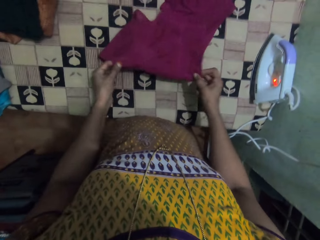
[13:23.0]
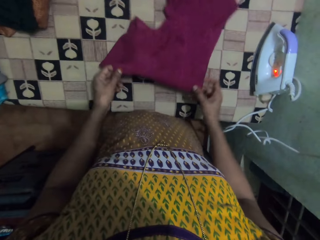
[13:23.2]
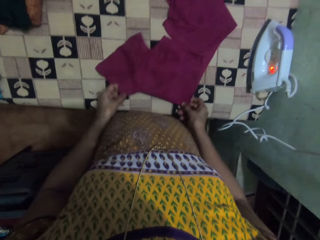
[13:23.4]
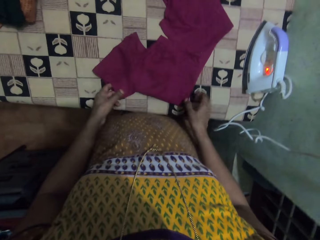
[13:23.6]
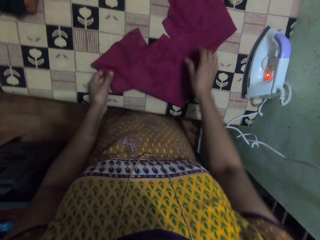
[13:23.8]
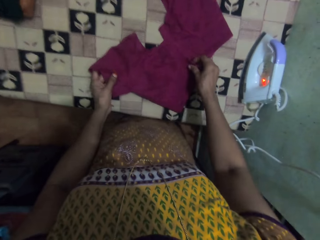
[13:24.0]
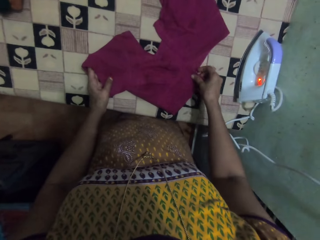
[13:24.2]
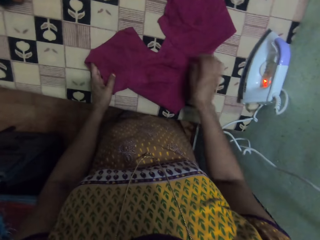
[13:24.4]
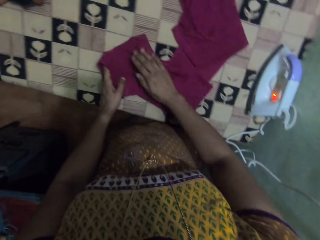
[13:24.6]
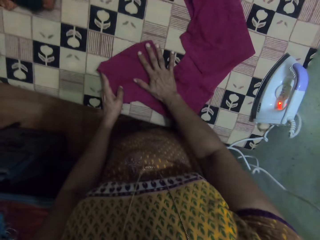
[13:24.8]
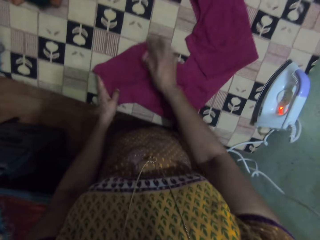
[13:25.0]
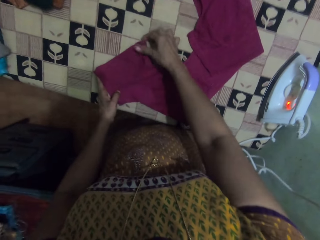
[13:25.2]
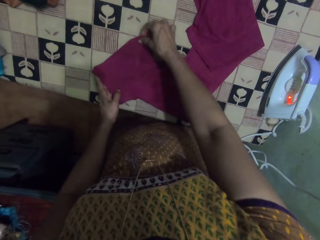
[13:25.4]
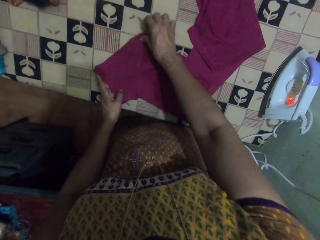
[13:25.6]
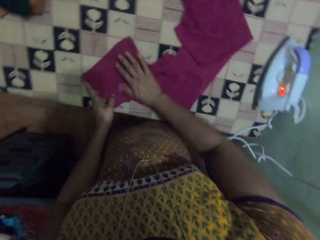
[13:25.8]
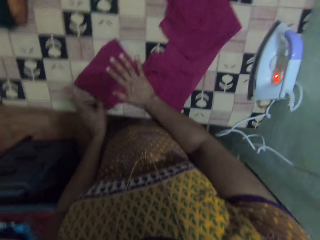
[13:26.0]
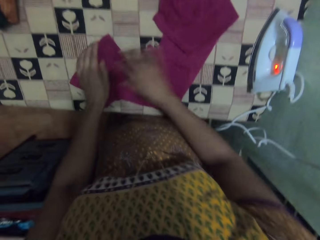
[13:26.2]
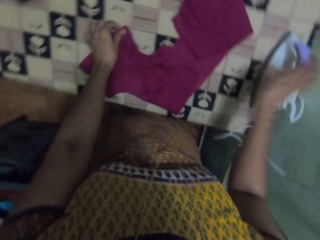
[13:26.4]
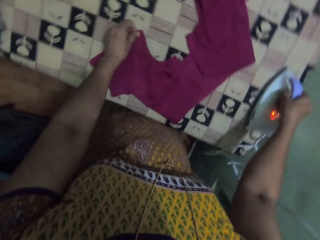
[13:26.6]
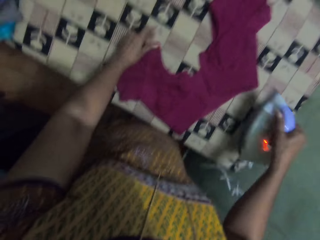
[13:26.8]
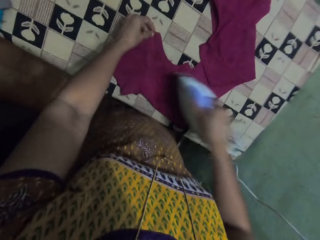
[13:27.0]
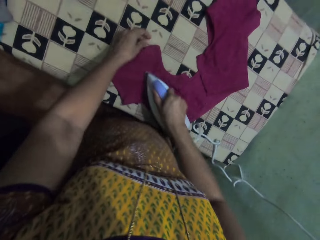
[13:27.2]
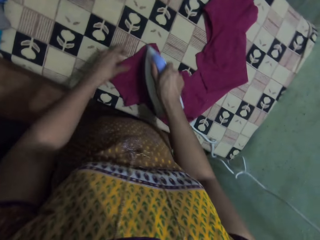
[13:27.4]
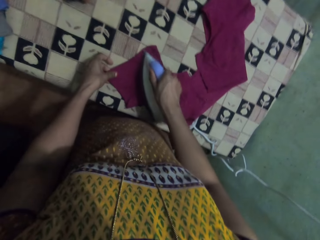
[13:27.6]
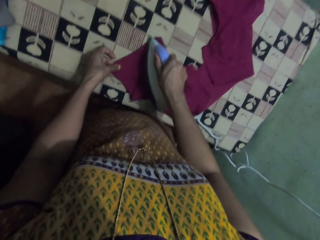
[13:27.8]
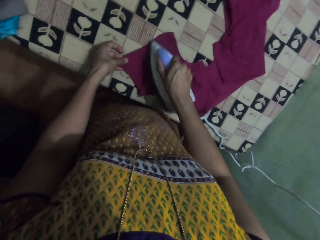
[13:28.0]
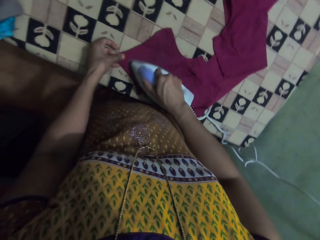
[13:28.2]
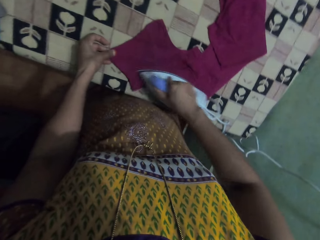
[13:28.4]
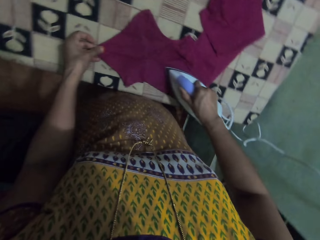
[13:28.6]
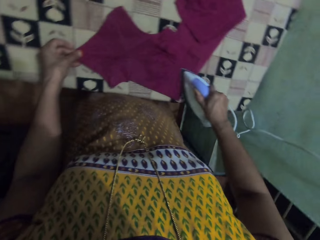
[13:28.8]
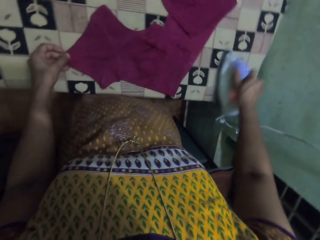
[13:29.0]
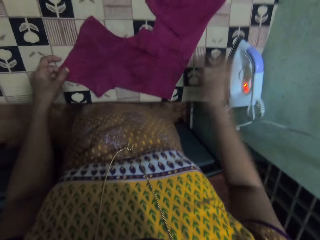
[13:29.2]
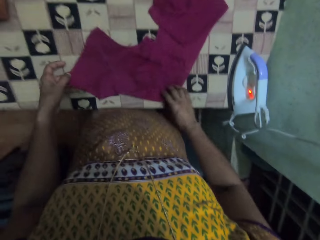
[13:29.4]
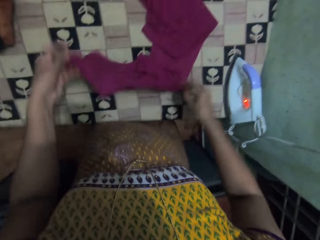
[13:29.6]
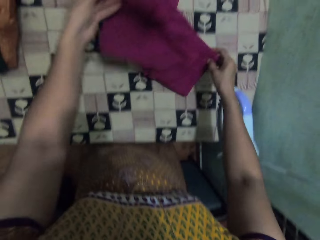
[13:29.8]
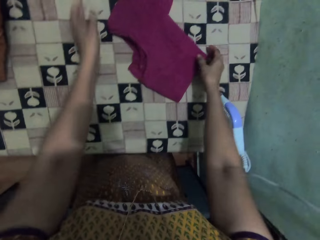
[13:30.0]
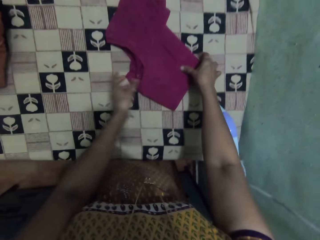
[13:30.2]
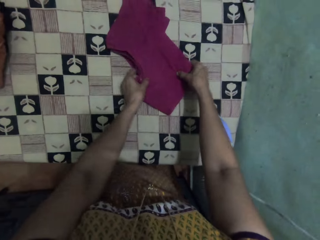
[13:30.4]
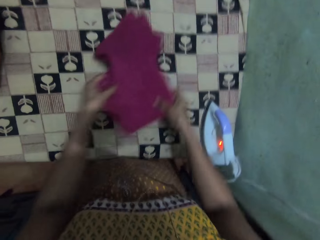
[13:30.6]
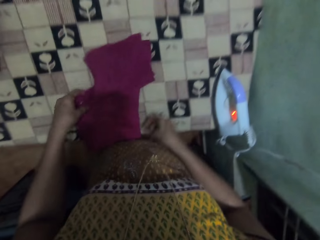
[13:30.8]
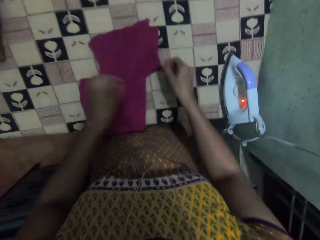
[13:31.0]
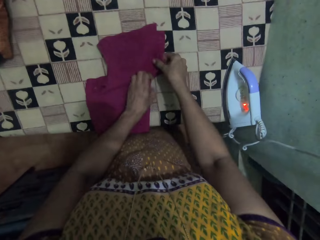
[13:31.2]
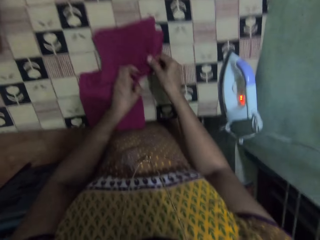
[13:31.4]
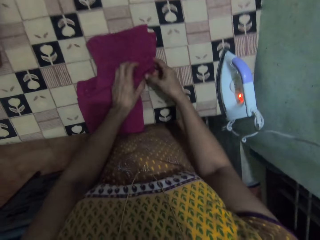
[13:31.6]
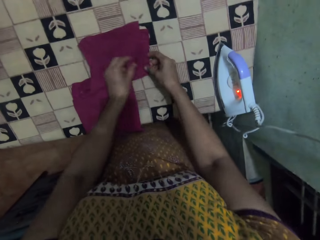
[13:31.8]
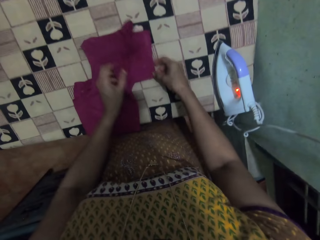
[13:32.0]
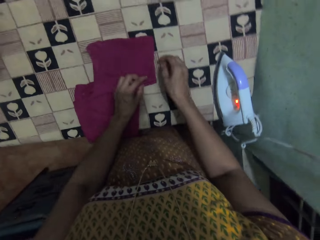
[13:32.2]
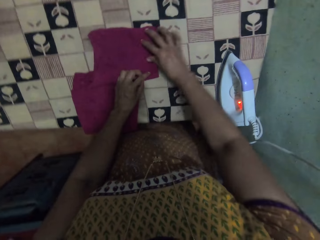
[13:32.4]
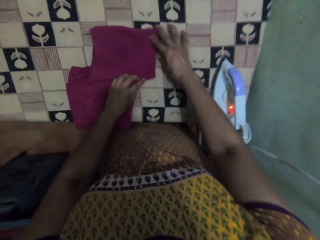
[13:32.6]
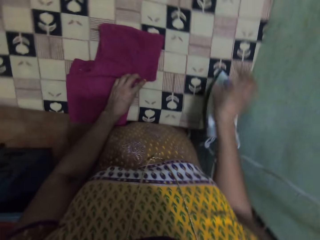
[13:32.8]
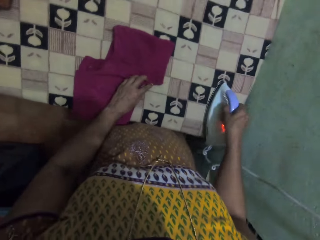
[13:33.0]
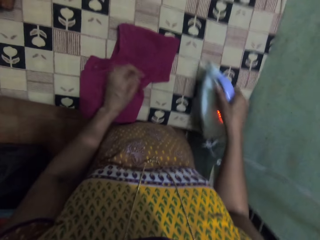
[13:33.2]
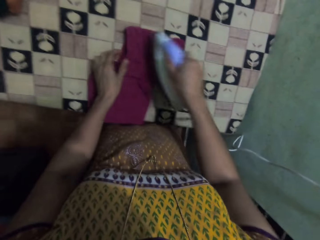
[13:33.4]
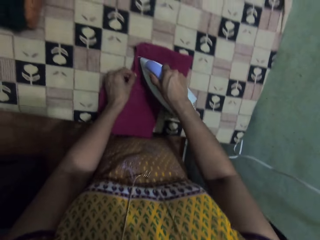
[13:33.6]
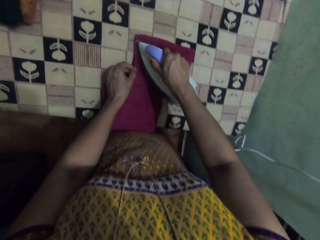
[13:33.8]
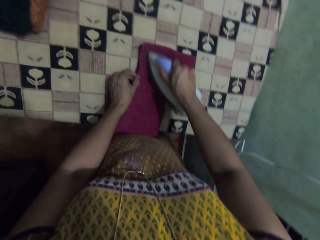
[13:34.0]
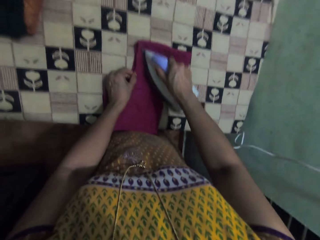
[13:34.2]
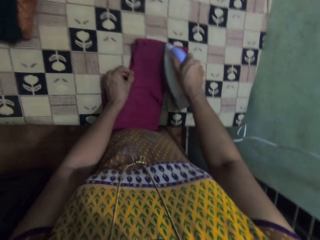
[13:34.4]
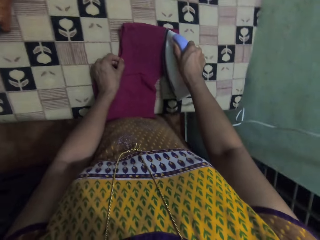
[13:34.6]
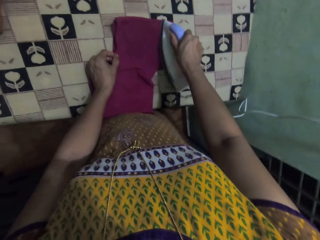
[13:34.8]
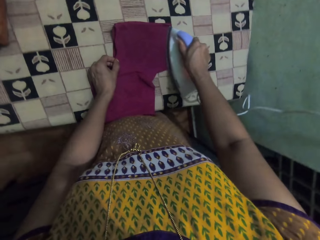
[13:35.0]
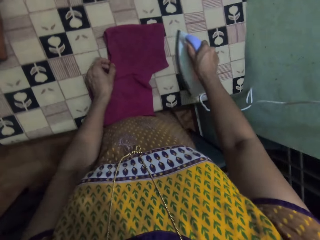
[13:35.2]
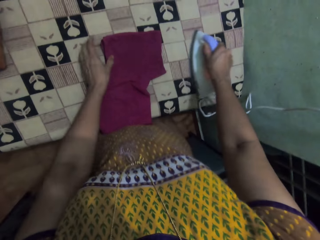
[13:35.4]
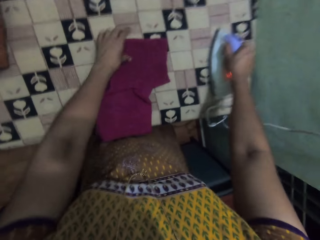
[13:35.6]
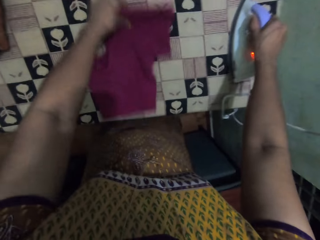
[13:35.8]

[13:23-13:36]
The camera wearer picks up the iron and irons the cloth. They hold the iron cloth. They put the iron on the table. They fold the cloth. They pick up the iron. They hold the iron cloth. They iron the cloth.

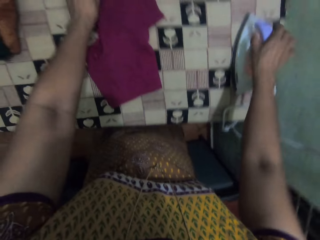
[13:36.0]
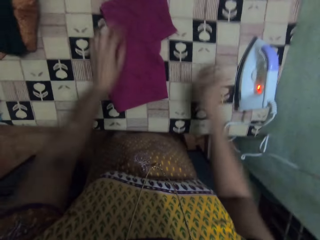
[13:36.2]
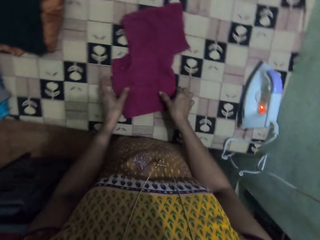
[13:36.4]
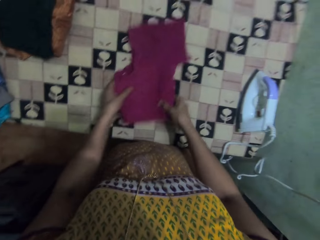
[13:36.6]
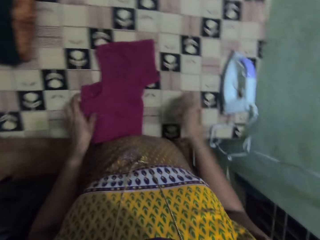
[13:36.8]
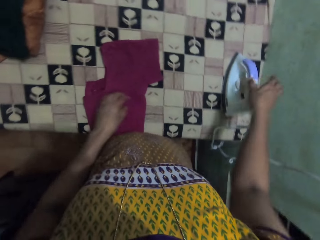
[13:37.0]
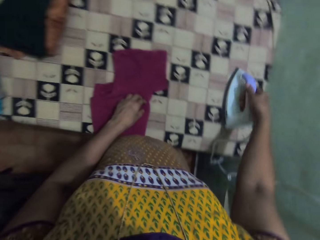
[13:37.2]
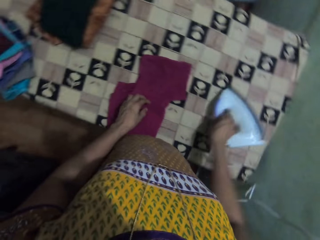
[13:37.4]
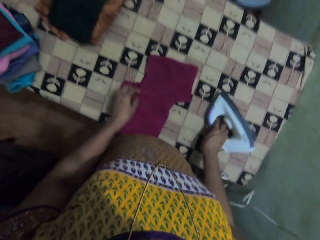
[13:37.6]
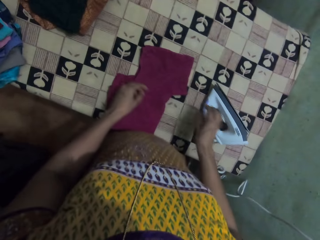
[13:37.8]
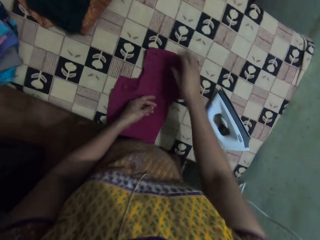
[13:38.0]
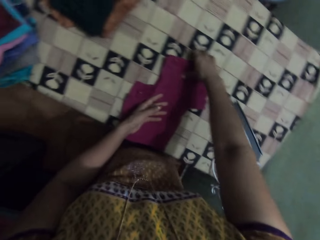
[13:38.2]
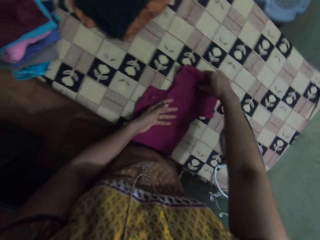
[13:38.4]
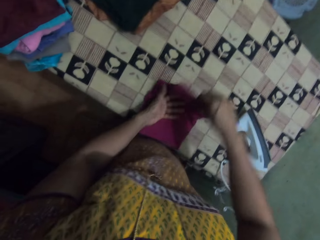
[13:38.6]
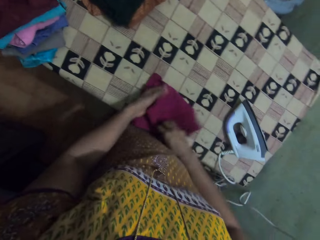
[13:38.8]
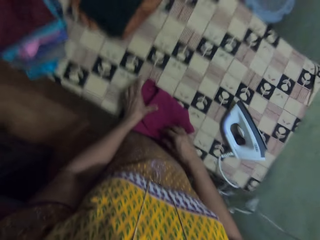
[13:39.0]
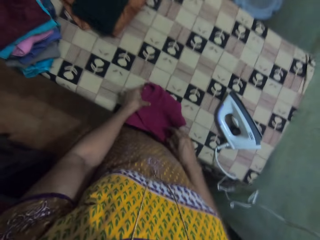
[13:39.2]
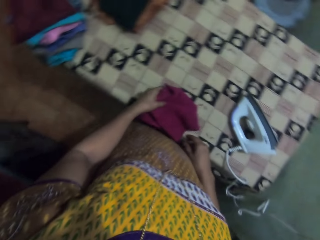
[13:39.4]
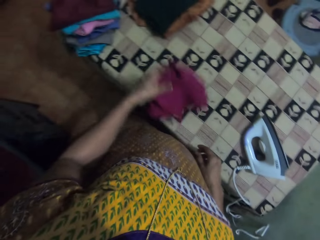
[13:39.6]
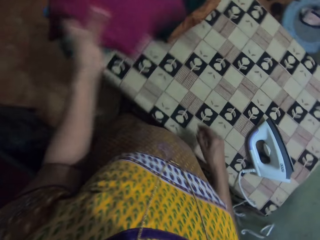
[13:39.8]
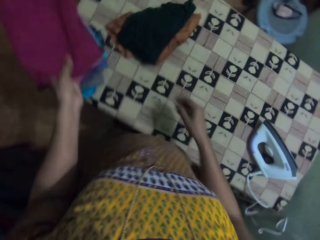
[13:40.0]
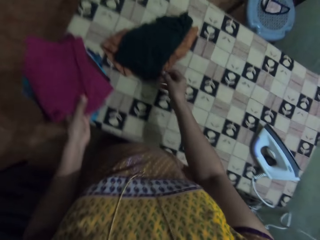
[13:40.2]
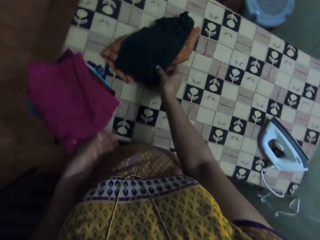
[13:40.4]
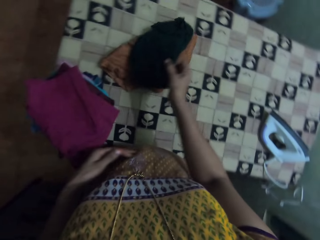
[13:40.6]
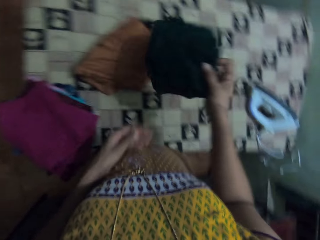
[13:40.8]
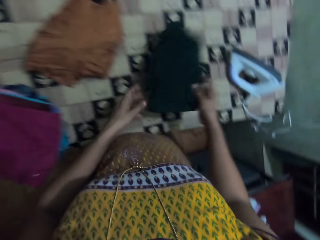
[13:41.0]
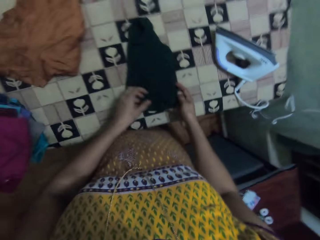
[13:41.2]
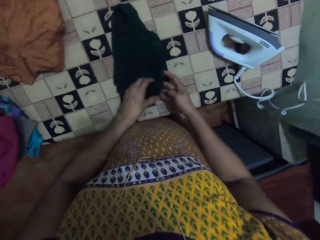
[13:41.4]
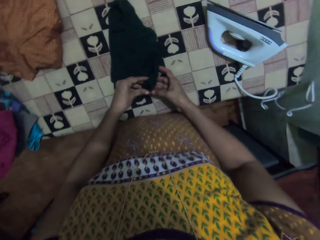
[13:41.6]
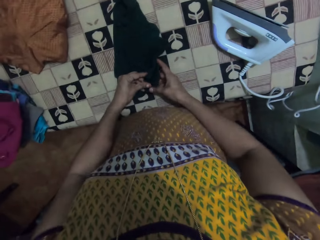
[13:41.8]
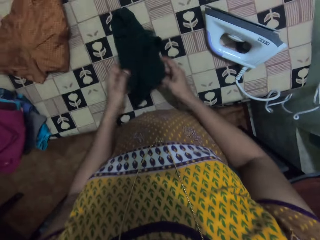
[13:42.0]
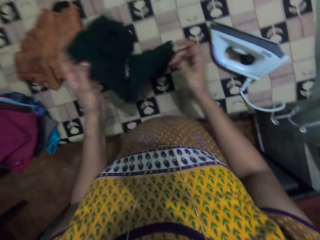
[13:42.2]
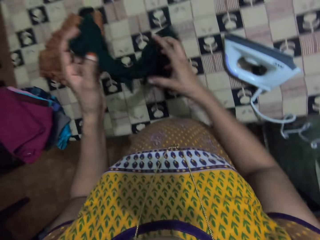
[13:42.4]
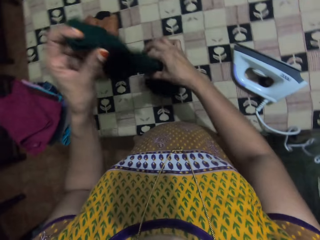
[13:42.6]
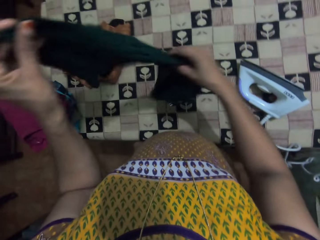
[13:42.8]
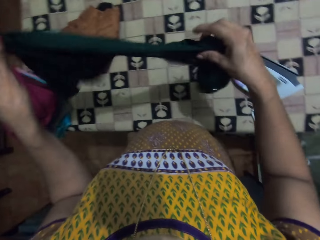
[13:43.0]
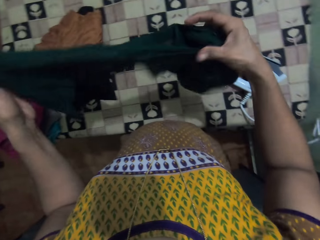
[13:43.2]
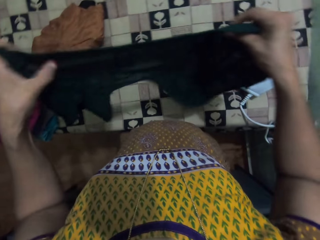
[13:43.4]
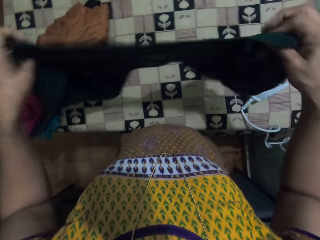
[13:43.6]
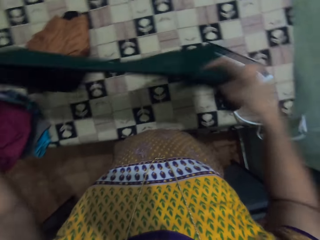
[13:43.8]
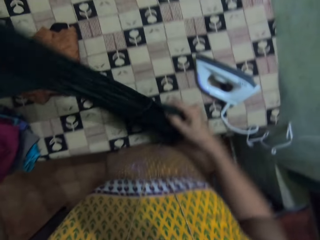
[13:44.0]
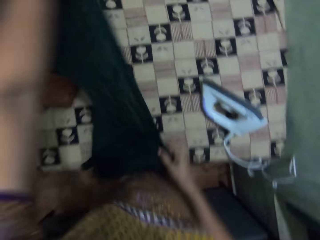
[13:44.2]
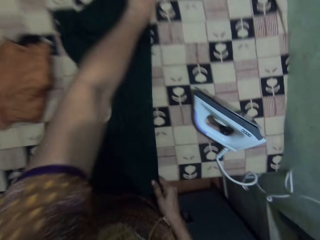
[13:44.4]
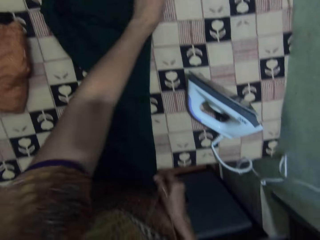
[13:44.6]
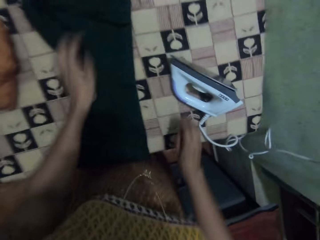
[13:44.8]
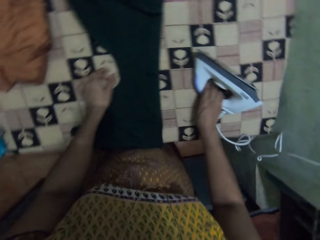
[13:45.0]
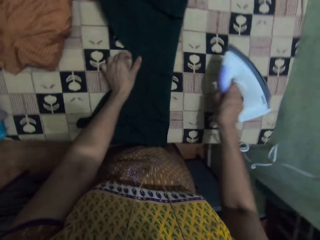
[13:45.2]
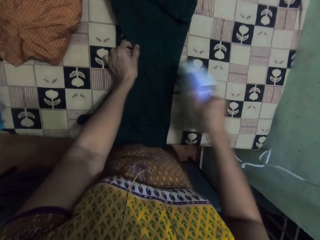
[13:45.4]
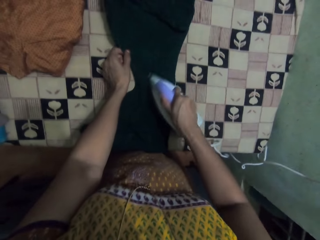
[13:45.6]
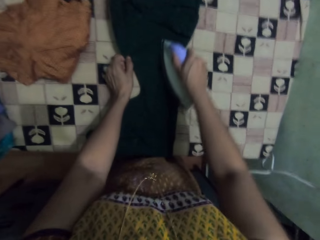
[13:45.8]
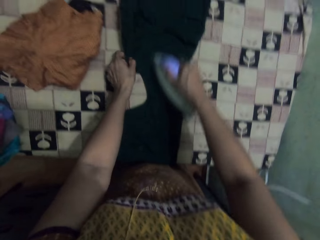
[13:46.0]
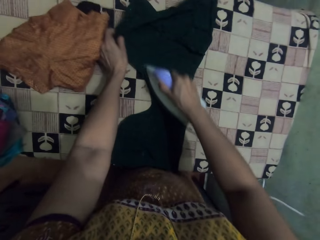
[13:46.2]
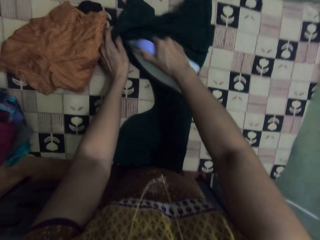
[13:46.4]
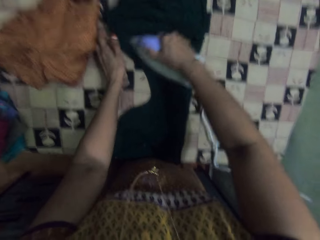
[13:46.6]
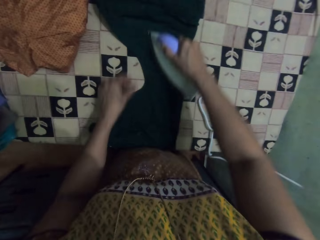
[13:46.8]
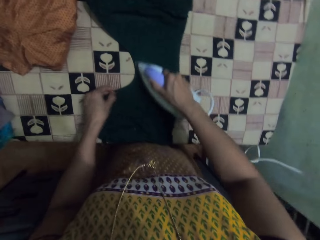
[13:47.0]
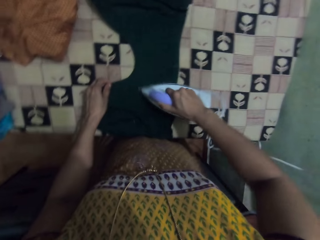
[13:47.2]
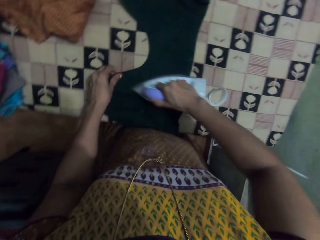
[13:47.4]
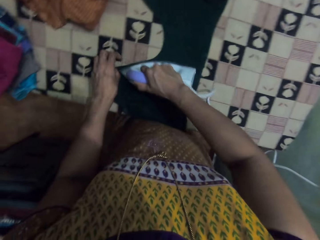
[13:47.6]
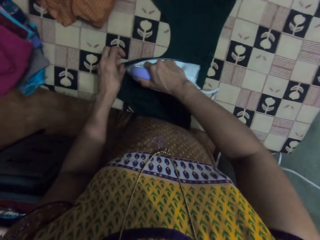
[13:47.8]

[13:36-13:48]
The camera wearer puts the iron on the table. They turn the iron. They fold the cloth. They put the cloth on the table. They pick up the cloth. They unfold the cloth. They stretch the cloth. They take the iron box. They iron the cloth.
